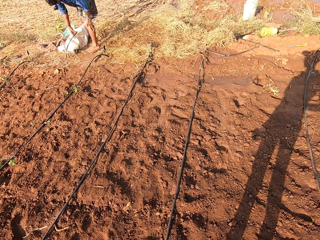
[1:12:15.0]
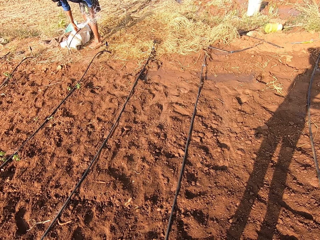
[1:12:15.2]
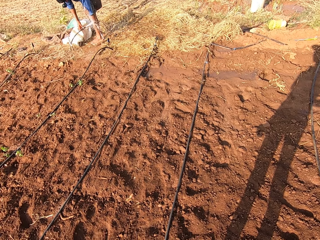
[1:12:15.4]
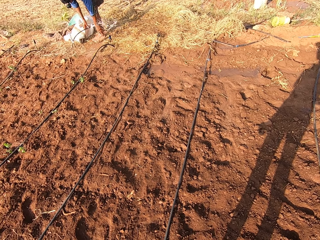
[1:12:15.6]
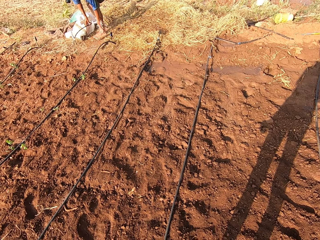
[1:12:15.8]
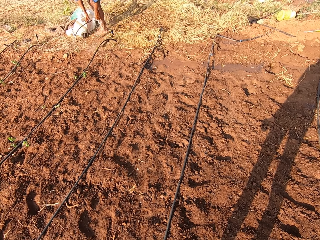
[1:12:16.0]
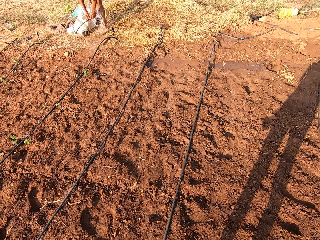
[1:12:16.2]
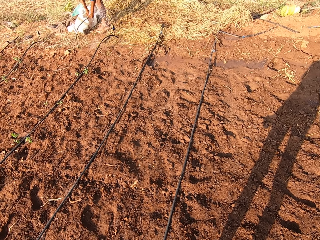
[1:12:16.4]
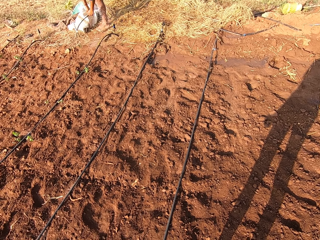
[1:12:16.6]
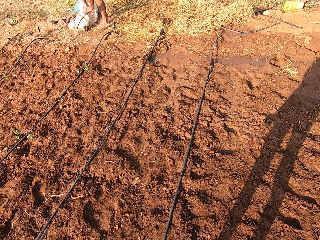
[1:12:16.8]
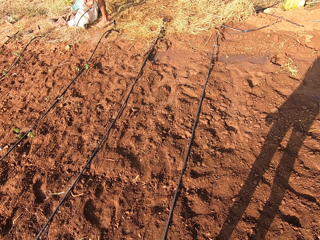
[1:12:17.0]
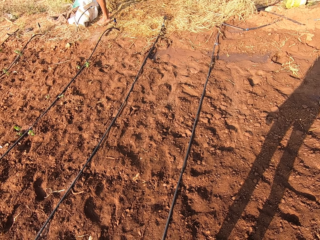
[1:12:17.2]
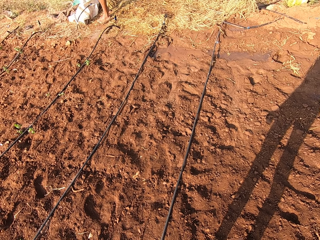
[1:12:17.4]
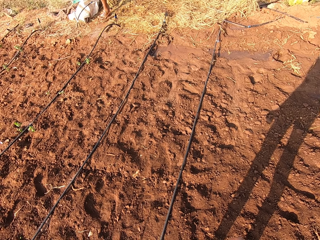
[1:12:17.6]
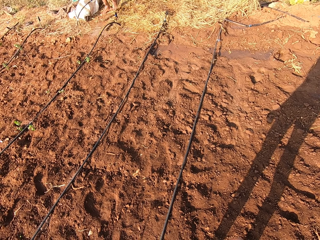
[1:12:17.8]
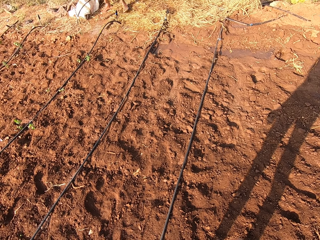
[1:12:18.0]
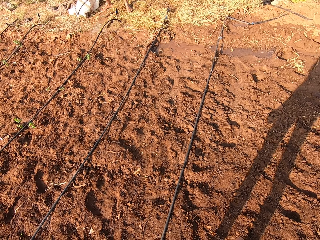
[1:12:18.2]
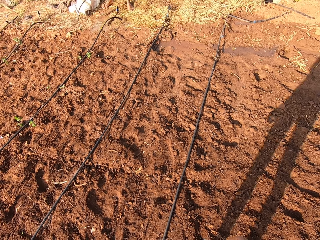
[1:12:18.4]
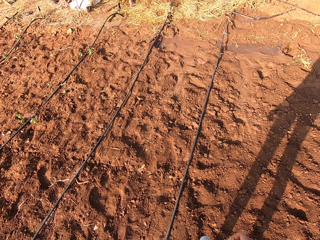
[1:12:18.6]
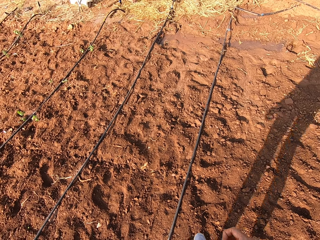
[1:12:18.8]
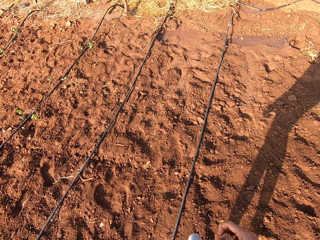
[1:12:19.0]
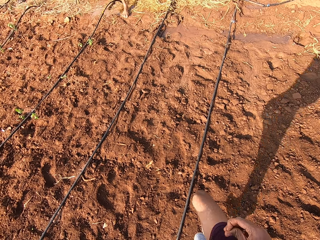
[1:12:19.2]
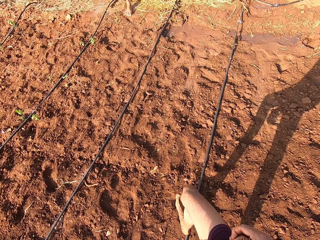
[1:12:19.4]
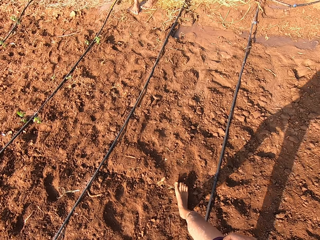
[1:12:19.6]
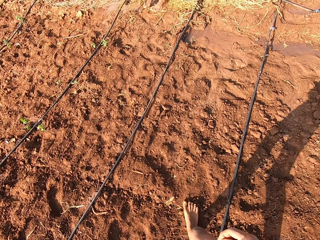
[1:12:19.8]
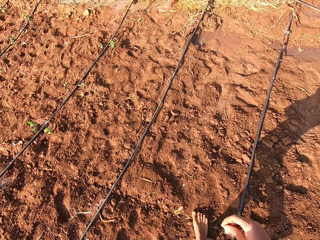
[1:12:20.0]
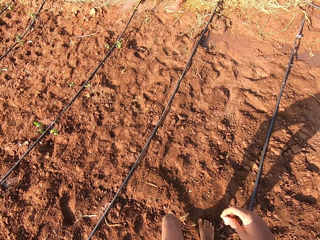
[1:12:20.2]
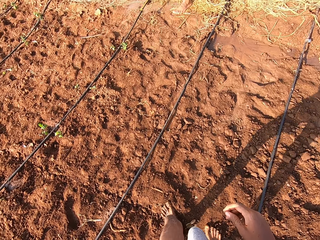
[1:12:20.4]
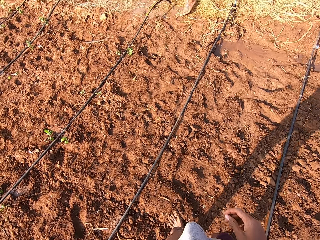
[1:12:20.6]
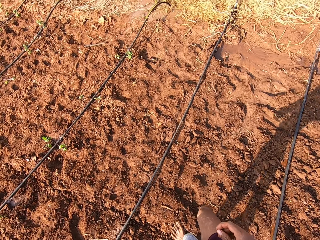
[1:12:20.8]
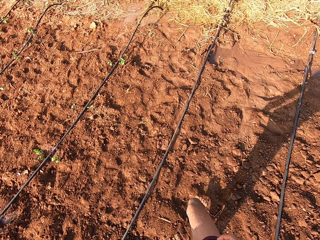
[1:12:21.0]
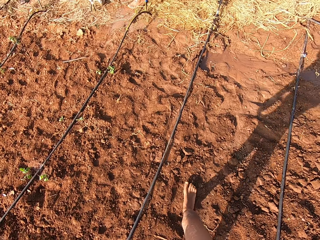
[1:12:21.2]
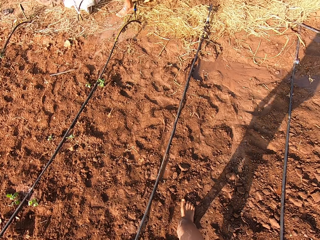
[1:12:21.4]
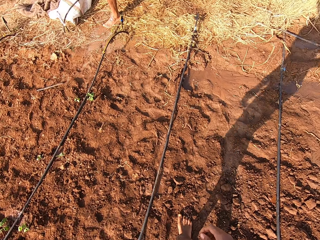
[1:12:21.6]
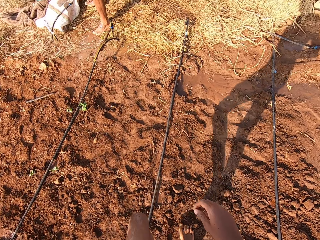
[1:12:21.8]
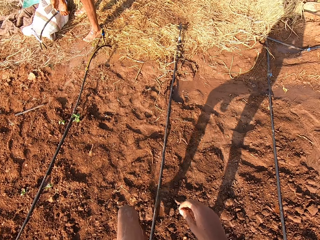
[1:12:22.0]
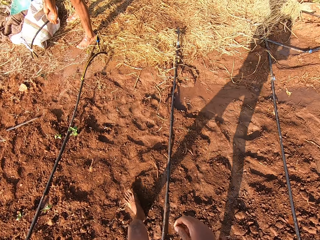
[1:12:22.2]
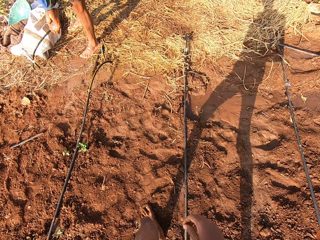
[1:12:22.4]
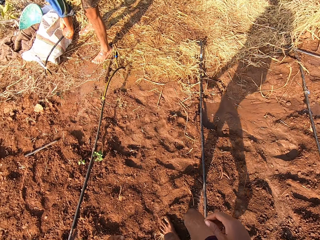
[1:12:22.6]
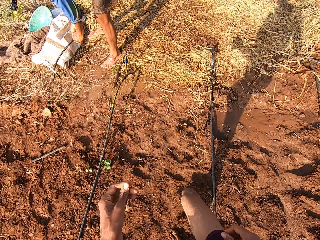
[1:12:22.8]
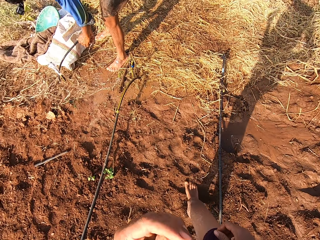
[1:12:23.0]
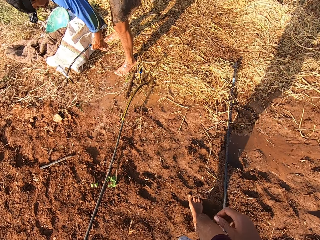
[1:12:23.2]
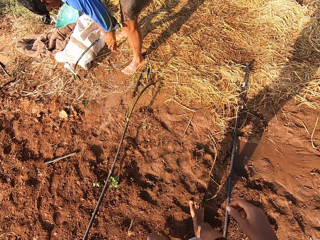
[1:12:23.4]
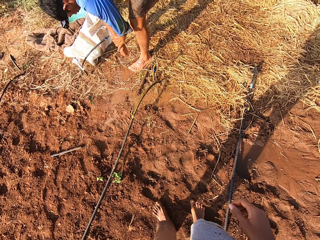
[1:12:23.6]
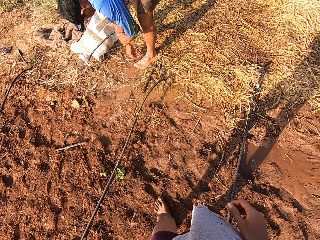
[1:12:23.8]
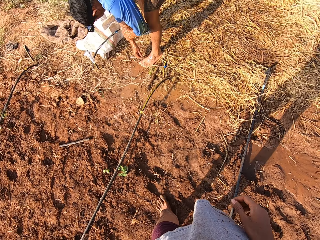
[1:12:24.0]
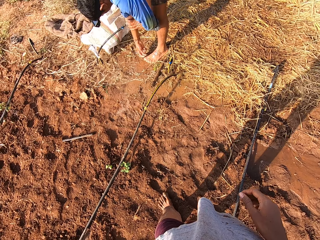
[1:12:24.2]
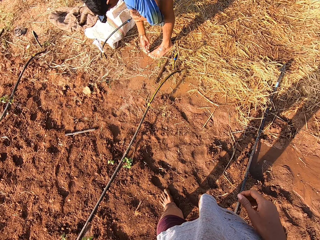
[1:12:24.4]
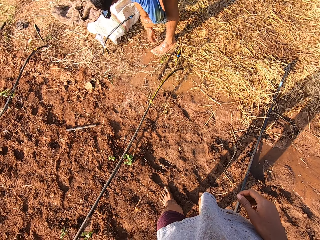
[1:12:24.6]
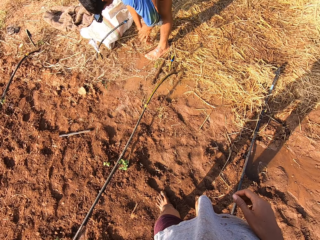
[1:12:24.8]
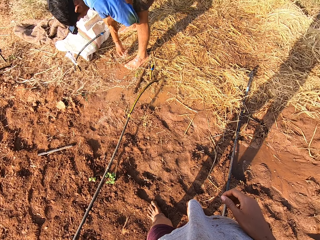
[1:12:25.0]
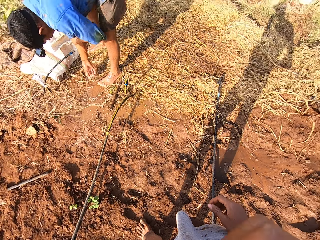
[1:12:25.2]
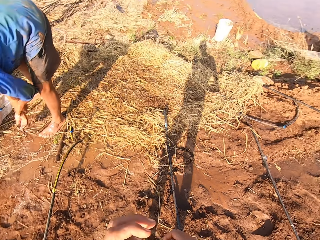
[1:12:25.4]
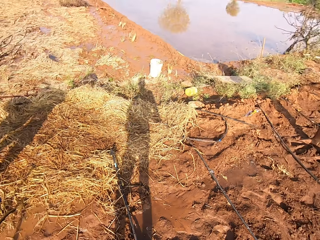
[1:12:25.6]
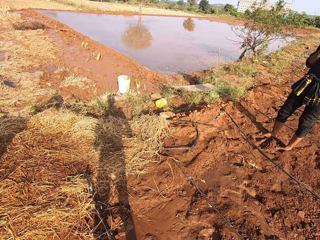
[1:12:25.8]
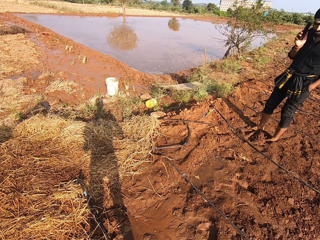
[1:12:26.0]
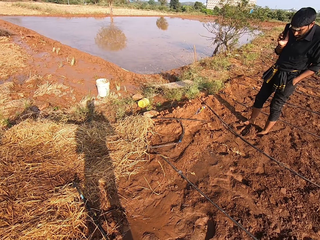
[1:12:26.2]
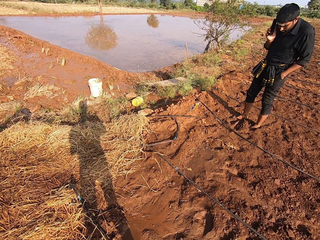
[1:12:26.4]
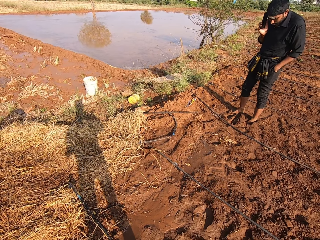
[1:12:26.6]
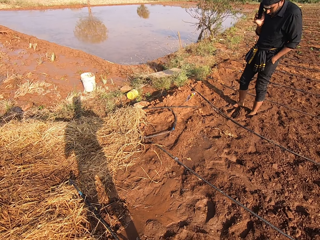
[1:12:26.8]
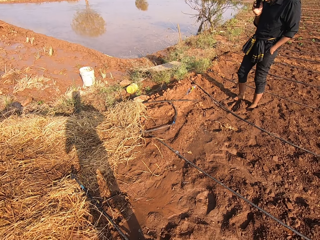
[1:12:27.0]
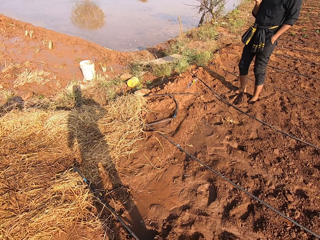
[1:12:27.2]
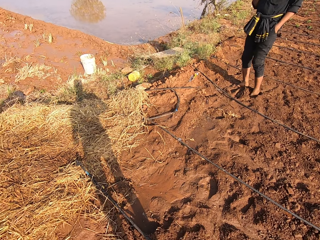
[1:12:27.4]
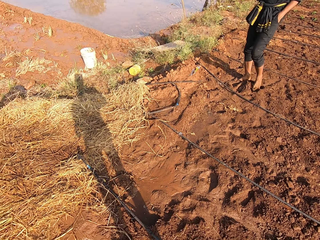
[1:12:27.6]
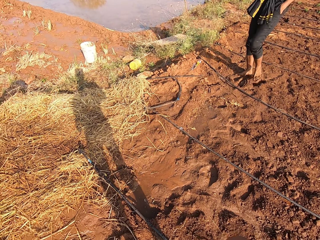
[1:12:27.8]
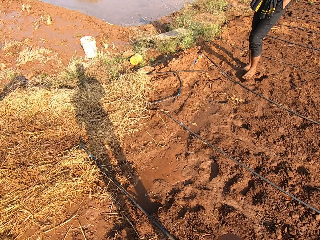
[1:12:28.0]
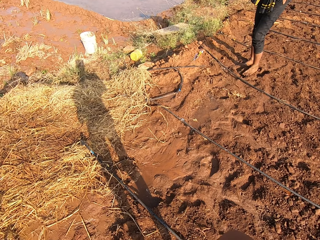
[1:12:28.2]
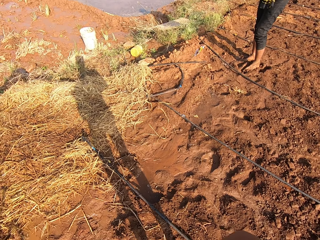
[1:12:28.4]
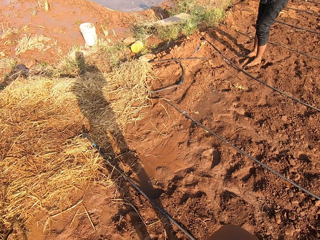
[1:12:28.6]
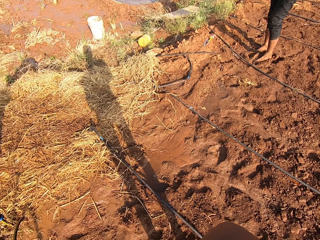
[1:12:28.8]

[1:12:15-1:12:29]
The camera wearer converses with a boy. He walks towards the boy from the field, on the garden. The boy holds the tap with both hands. The camera wearer raises his left hand towards his face. The boy washes both hands with the water from the tap. The camera wearer converses with the boy. He looks around.

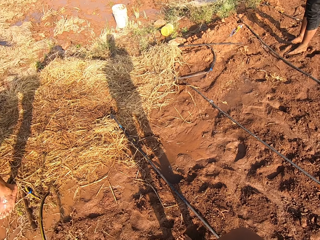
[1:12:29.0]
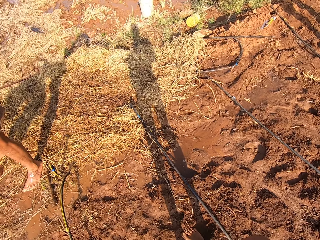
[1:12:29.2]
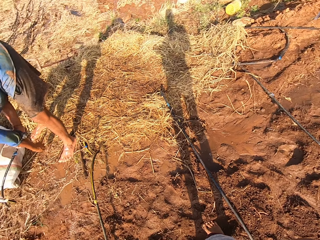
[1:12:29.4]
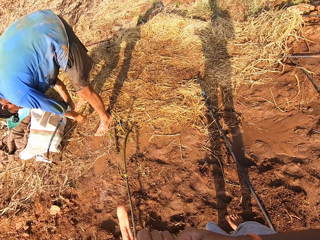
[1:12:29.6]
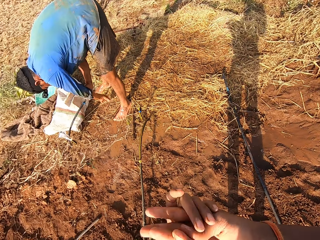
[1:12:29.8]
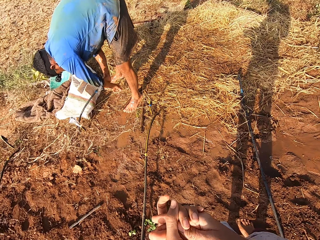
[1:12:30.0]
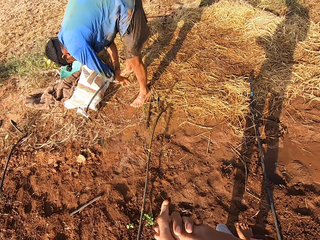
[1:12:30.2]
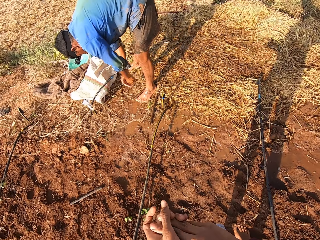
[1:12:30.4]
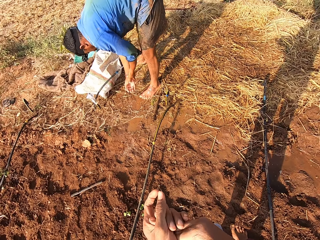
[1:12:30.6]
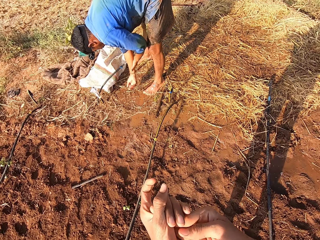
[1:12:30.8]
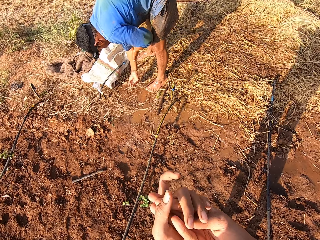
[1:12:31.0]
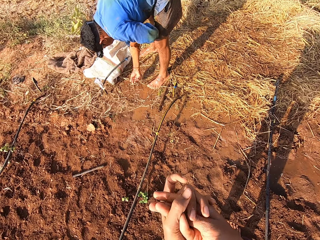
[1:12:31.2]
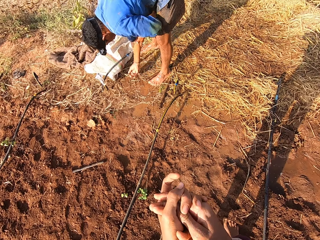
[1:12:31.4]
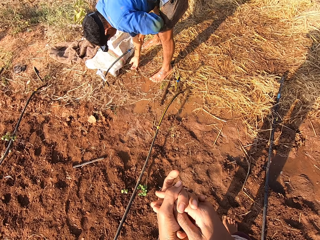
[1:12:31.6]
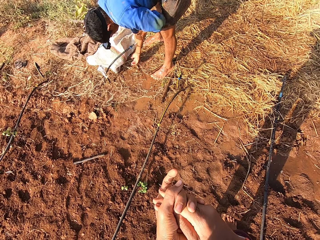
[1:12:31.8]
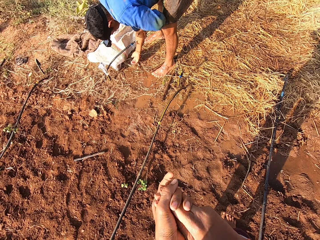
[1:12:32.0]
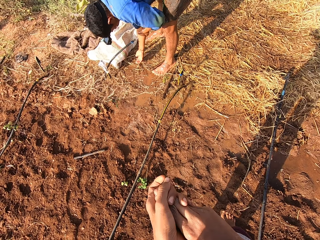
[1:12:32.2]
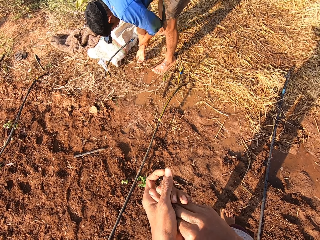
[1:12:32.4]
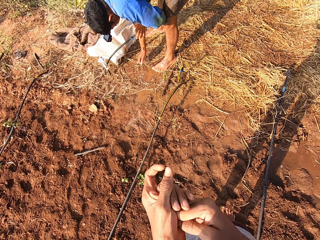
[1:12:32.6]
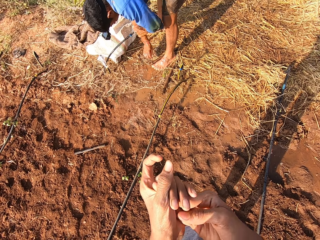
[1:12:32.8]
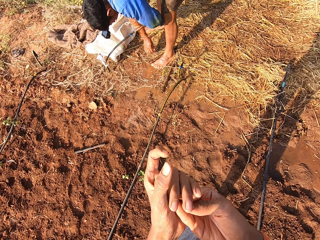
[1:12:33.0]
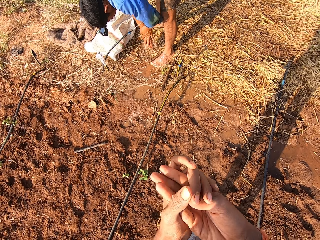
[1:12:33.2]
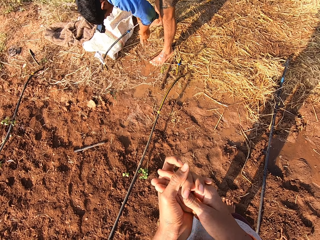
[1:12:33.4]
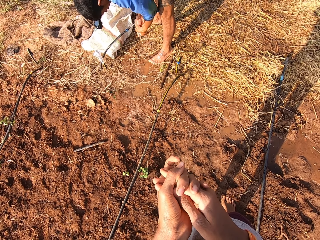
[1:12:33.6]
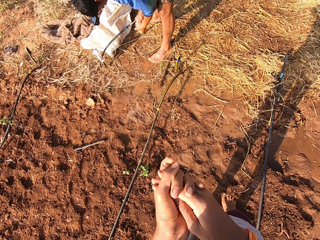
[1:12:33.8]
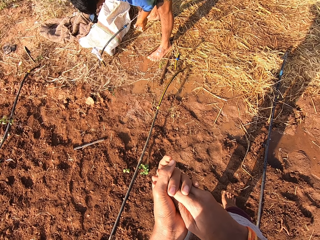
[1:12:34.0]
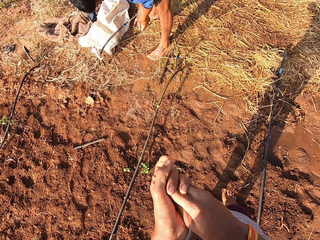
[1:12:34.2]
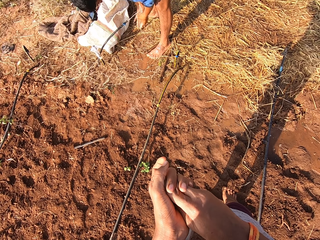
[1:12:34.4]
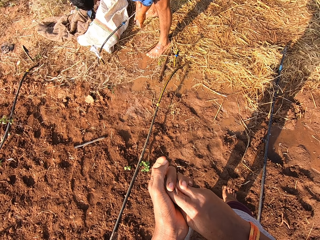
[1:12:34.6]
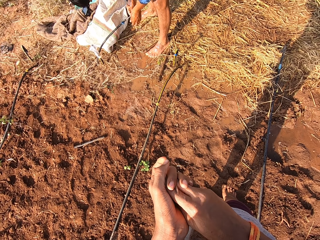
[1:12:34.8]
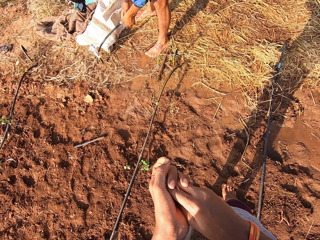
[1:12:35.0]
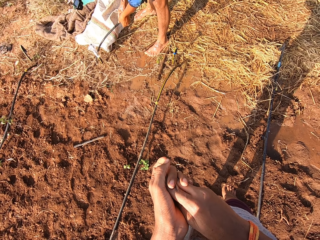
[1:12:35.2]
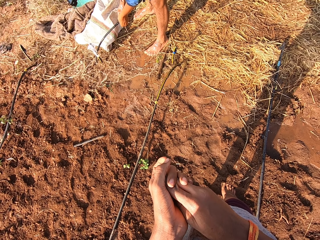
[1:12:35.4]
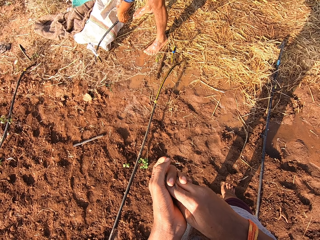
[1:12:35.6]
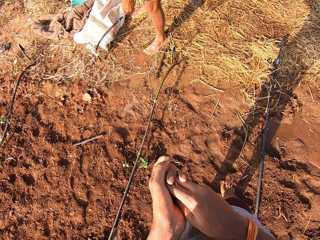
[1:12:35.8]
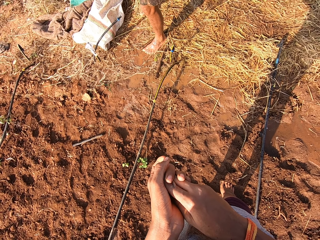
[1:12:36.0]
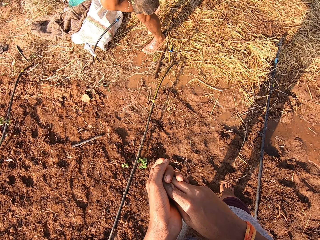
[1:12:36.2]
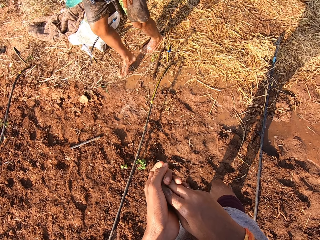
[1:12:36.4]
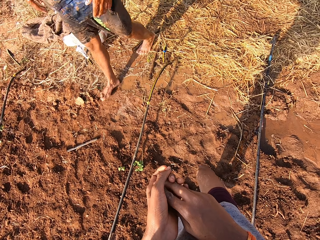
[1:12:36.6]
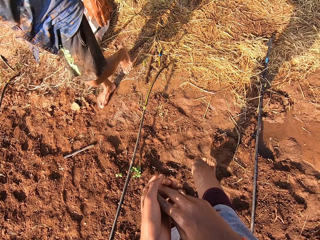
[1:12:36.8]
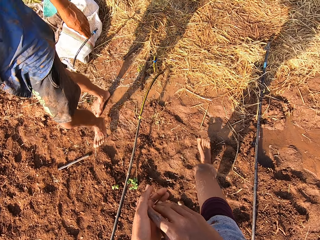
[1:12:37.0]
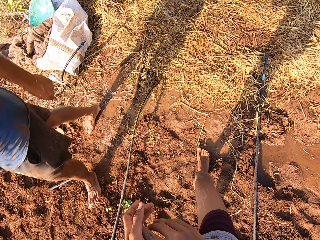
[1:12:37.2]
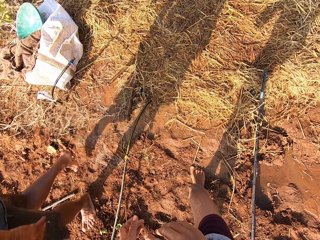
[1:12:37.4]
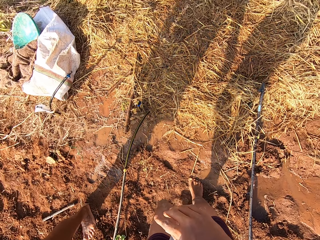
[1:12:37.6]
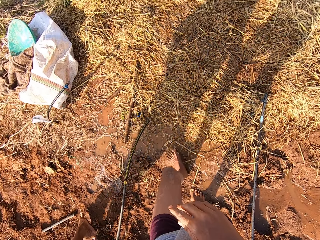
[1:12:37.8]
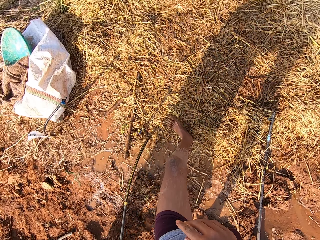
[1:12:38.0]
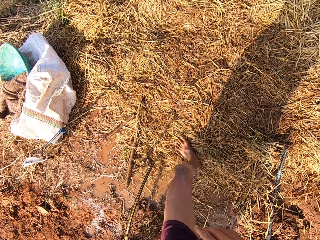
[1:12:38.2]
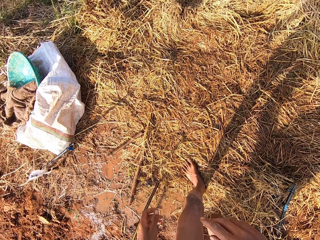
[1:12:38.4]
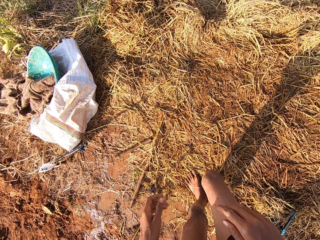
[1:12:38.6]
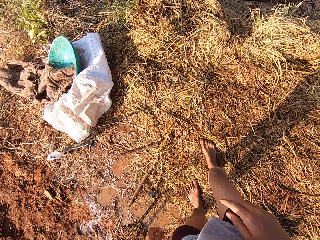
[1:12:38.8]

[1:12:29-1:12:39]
The boy washes his hands. The camera wearer rubs both hands together. He shows the boy how to wash his hands. The boy turns off the tap with both hands, holds the pipe and presses on the pipe. The camera wearer holds his hands. The boy walks towards the field on the farm from the tap. The camera wearer walks towards the tap from the field.
